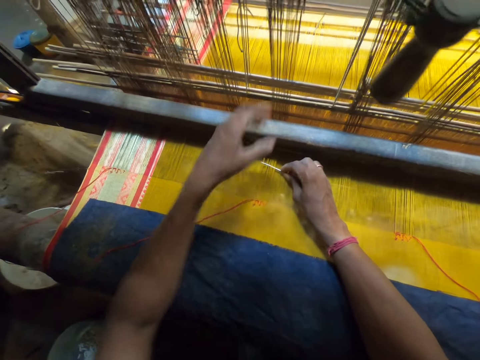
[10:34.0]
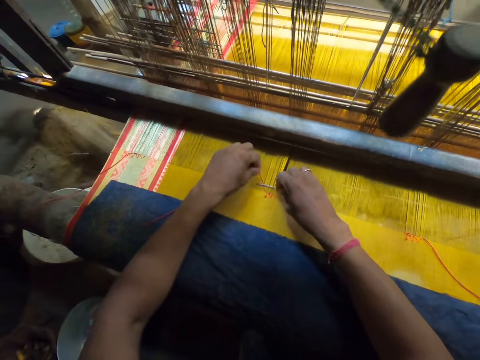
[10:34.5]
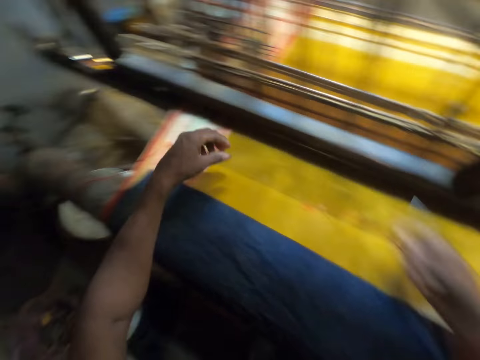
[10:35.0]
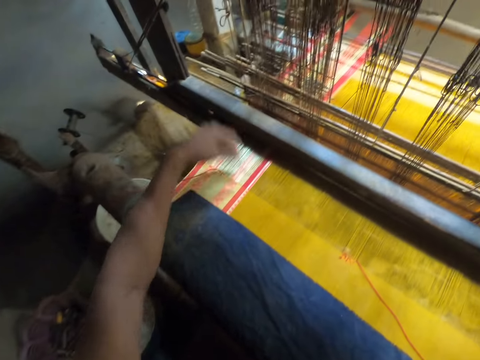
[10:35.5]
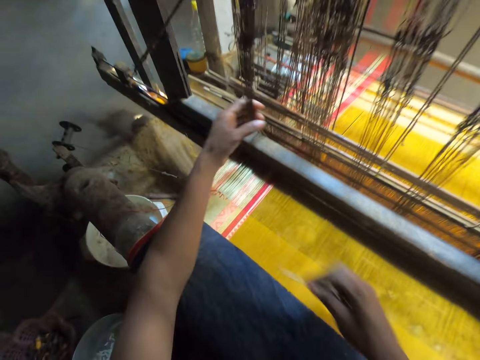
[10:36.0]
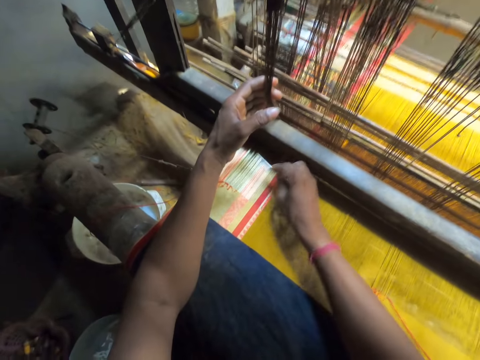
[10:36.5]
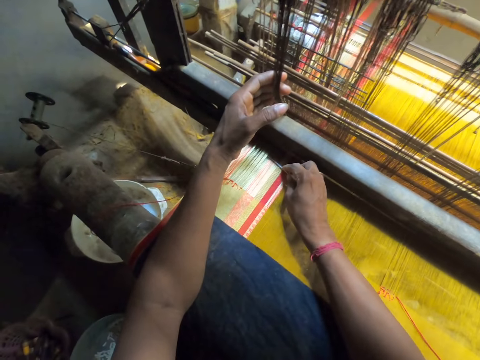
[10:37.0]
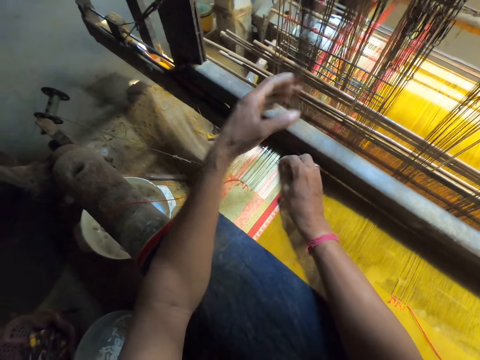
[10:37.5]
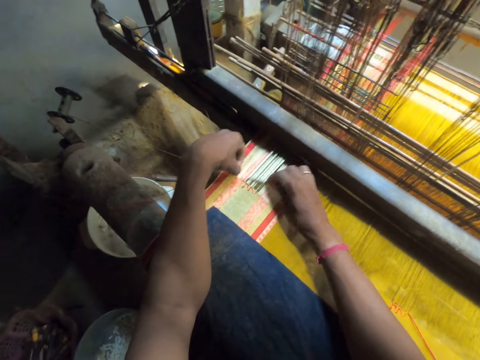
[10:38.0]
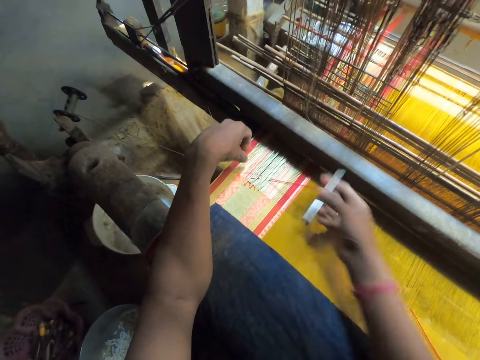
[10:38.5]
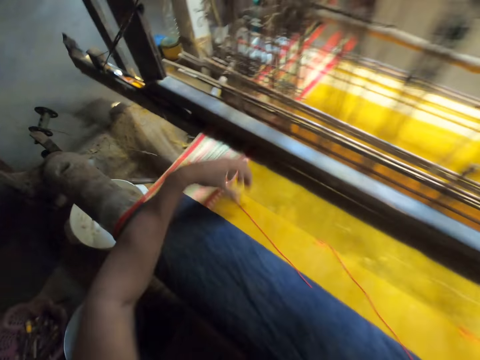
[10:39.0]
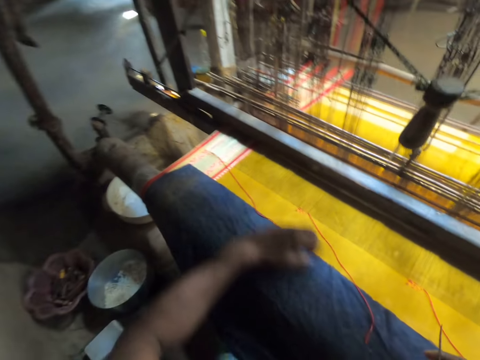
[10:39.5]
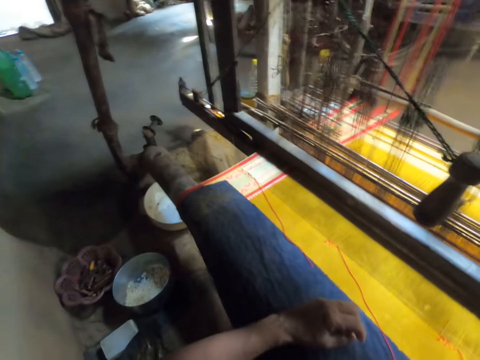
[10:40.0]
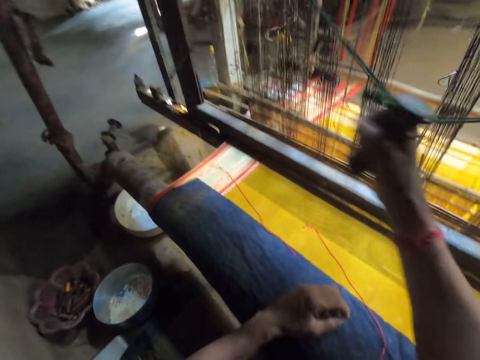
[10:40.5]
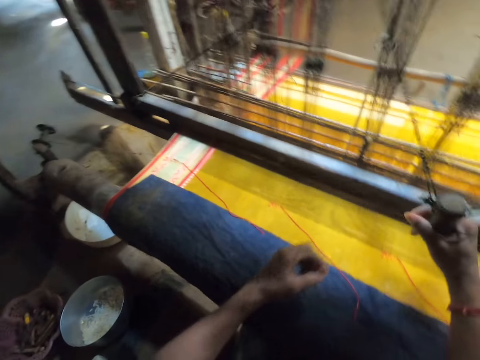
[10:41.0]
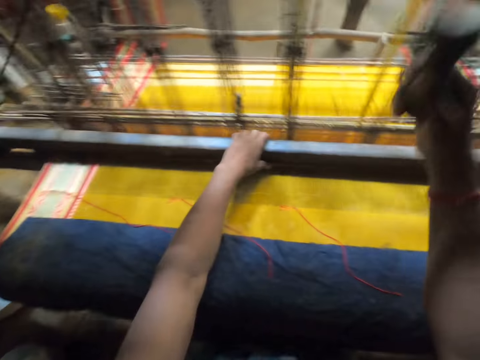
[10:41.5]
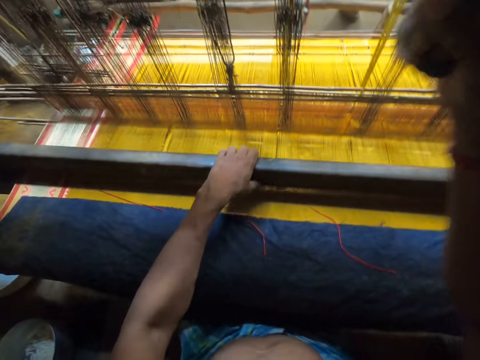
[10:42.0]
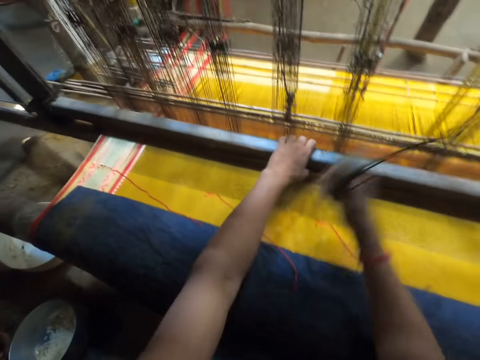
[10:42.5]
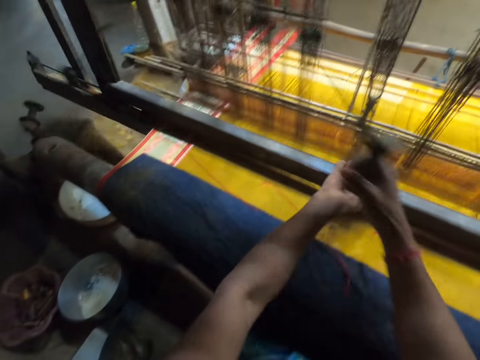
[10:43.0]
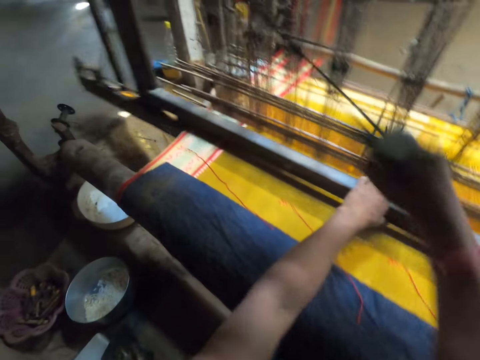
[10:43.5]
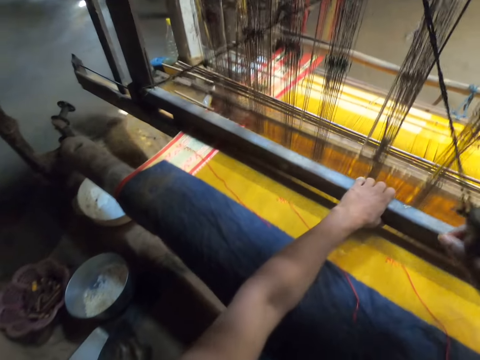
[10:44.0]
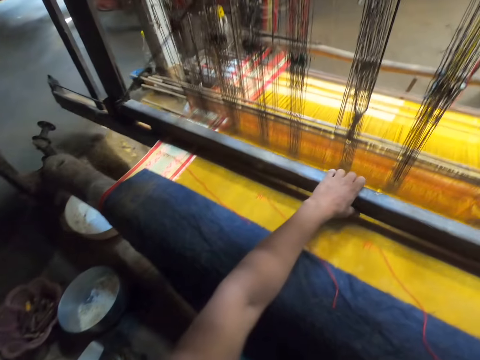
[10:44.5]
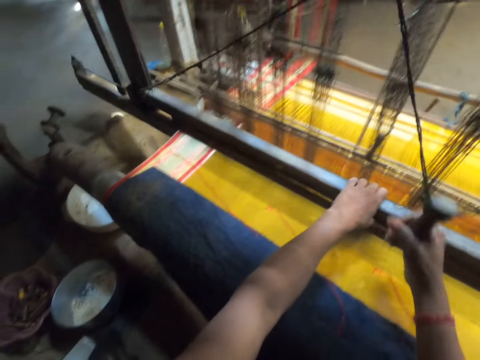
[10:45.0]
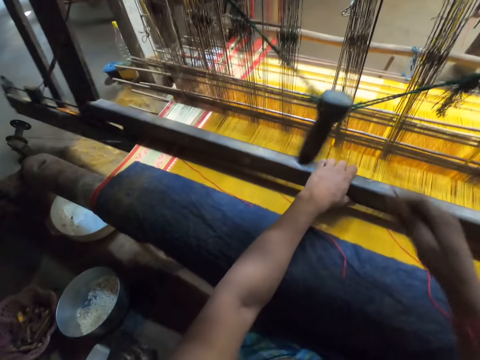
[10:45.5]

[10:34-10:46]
The camera wearer picks up a thread with his left hand. He fixes the thread from his left hand into the warp with the needle in his right hand. He pulls a weaving needle. He hits the fabric with his left hand. He pulls a yarn with his left hand. He holds the heddles. He hits the fabric with the needle in his right hand. He puts the needle into the warp with his right hand. He picks up the thread with his left hand. He fixes the thread from his left hand into the warp with the needle in his right hand. He pulls the weaving needle. He pulls a pull cord with his right hand. He weaves the fabric with a loom. He pulls the pull cord with his right hand again.

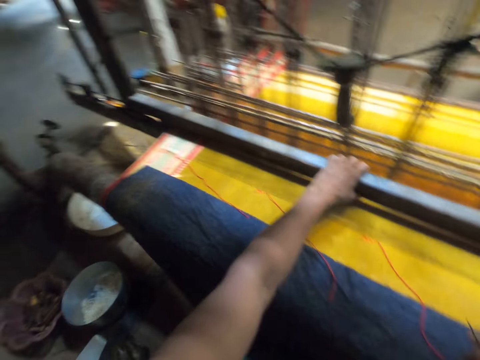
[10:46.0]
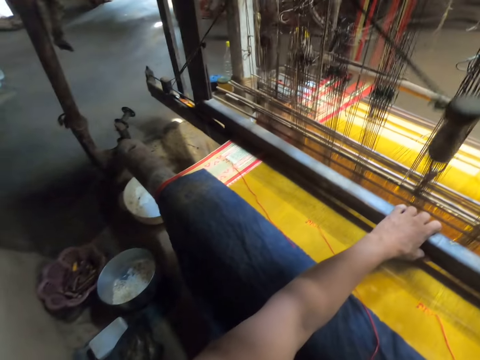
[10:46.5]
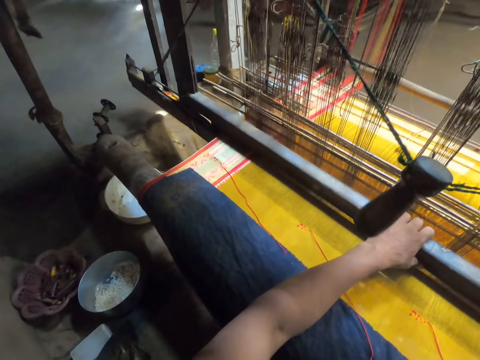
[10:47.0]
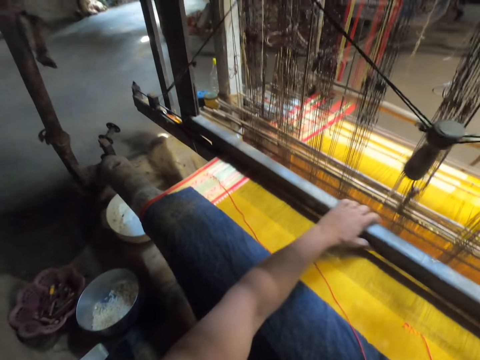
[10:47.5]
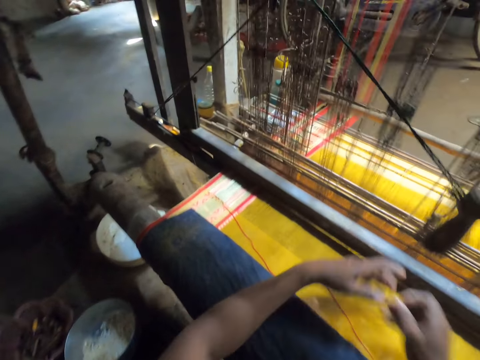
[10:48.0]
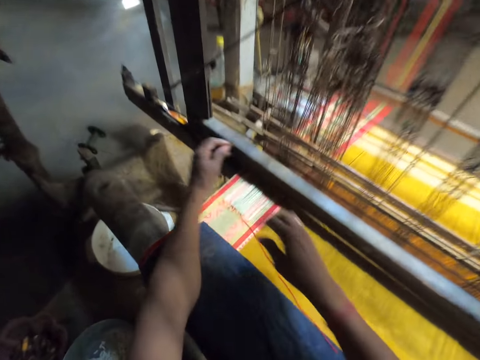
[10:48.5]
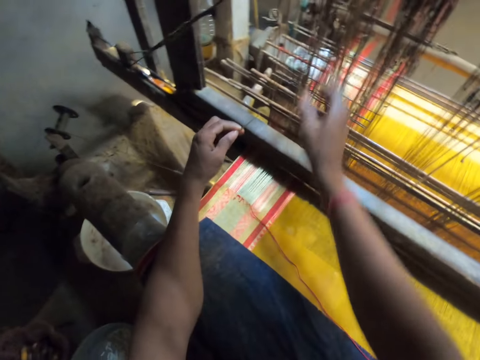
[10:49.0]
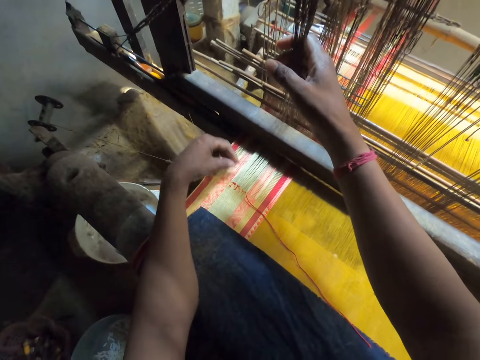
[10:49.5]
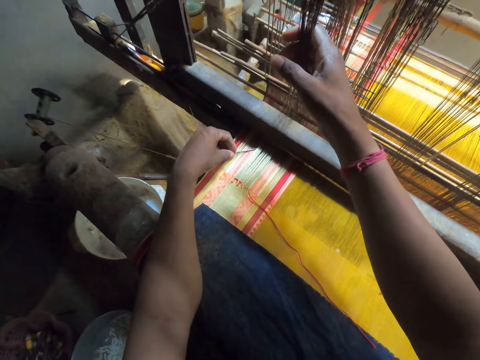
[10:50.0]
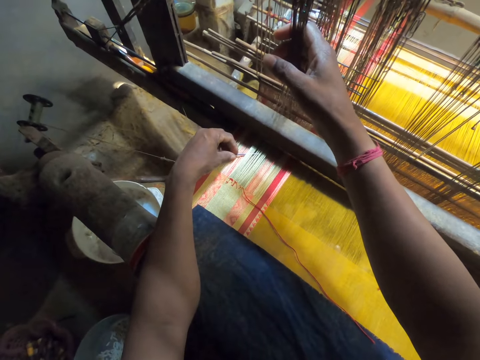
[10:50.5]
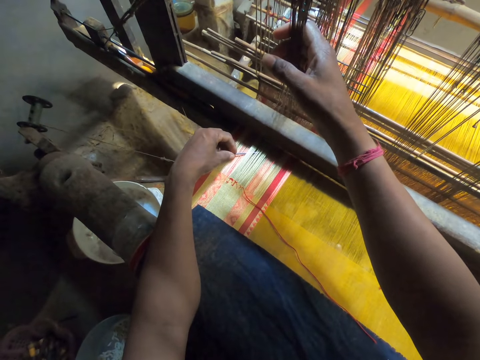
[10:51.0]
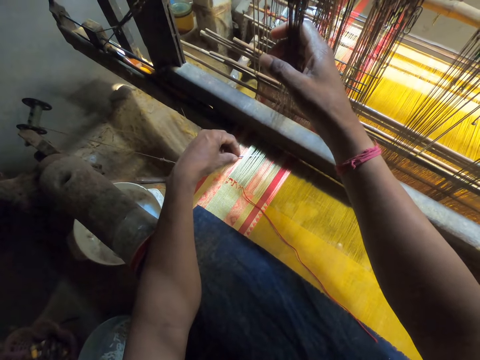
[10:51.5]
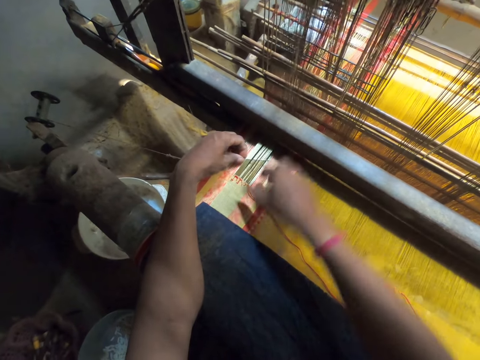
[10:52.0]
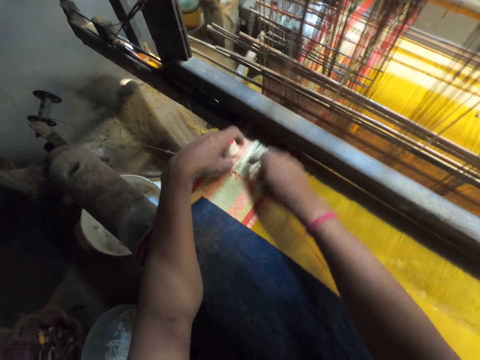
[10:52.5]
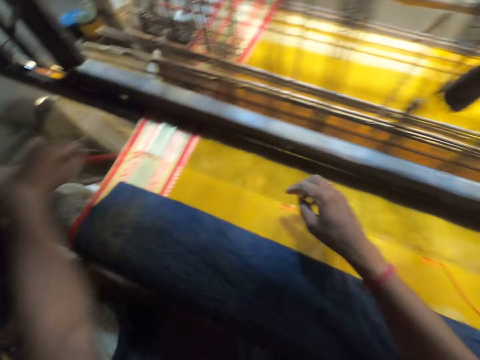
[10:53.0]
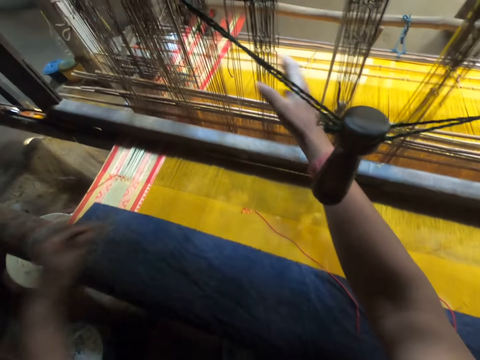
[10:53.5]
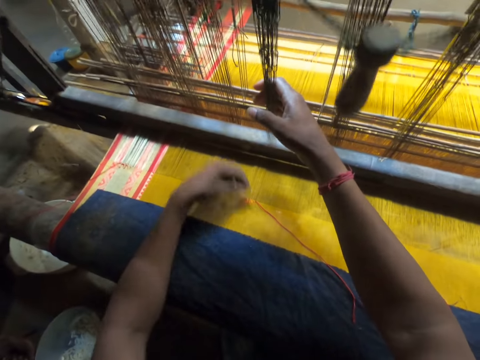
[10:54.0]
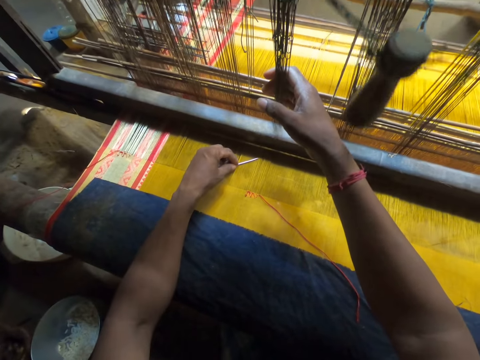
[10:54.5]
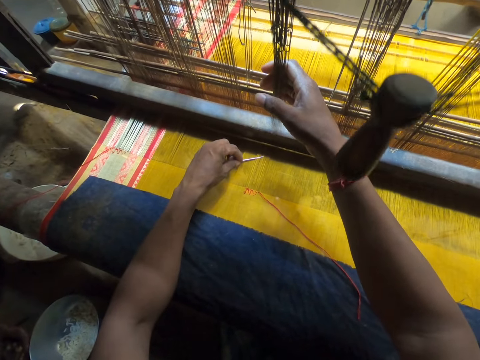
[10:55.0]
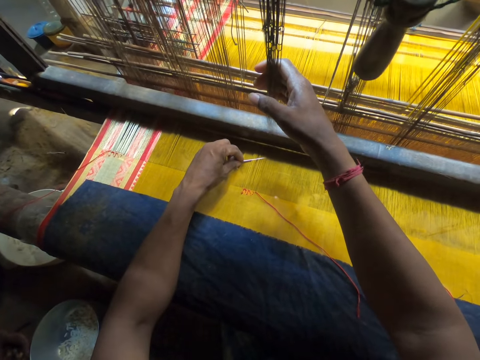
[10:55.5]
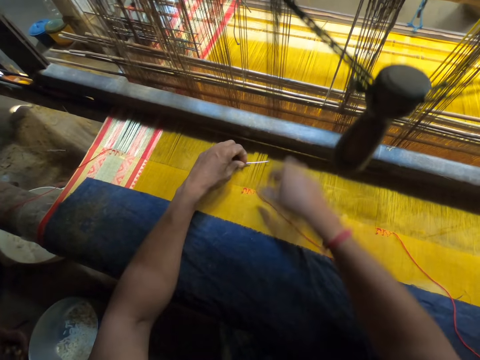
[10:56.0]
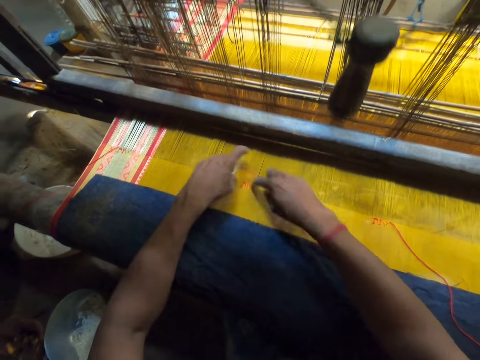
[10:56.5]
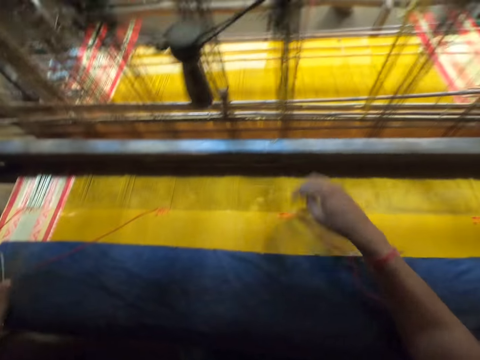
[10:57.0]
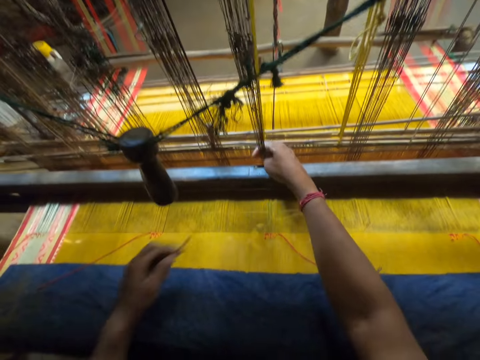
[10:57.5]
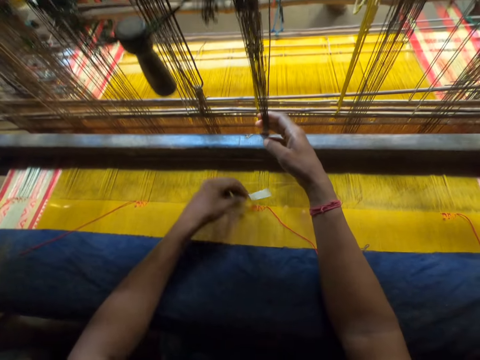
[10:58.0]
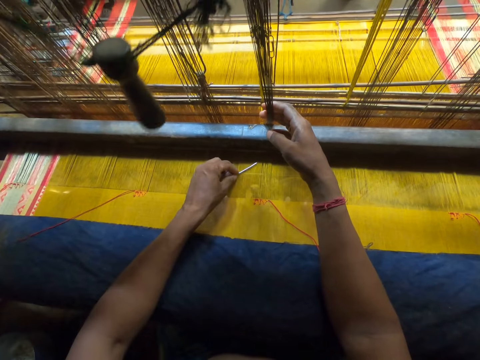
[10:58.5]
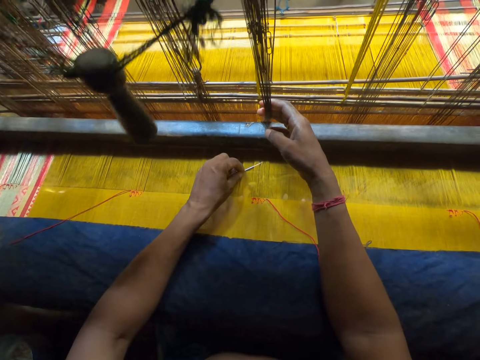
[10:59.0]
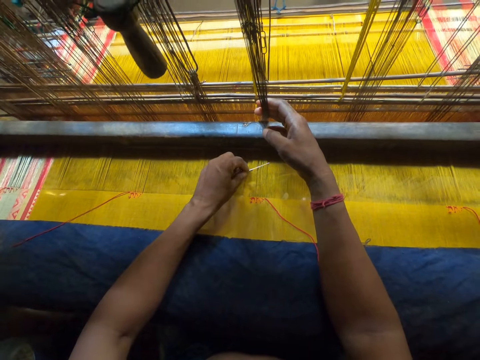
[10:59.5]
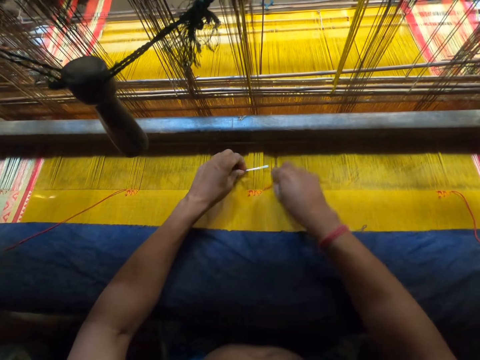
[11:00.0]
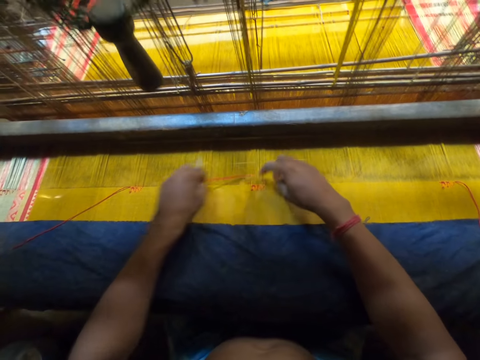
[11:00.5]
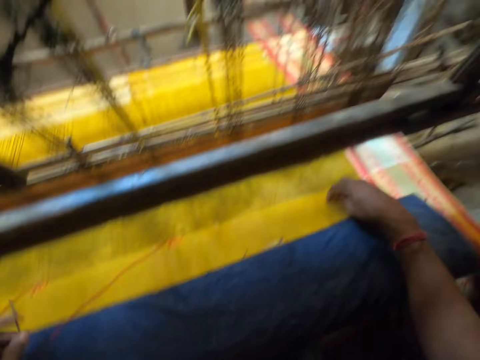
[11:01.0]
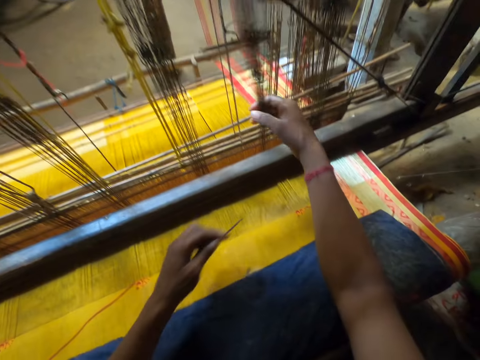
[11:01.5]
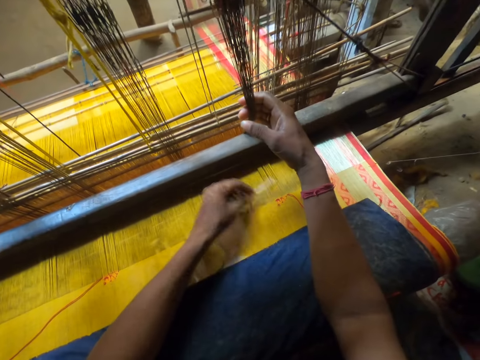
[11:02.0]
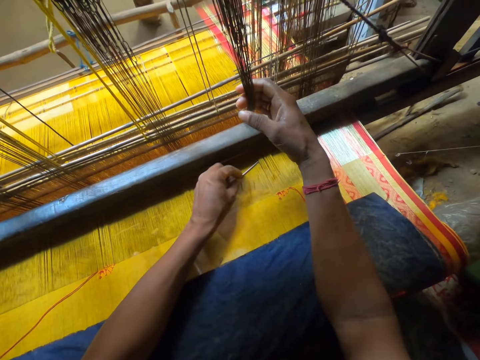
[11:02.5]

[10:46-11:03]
The camera wearer passes the needle from his right hand to his left hand. He hits the fabric with his right hand. He pulls a yarn with his right hand. He hits the fabric with the needle in his left hand. He holds the heddles. He puts the needle into the warp with his left hand. He picks up a thread with his right hand. He fixes the thread from his right hand into the warp with the needle in his left hand. He pulls a weaving needle. He hits the fabric with his right hand. He pulls the yarn with his right hand. He hits the fabric with the needle in his left hand. He holds the heddles. He puts the needle into the warp with his left hand. He picks up the thread with his right hand. He fixes the thread from his right hand into the warp with the needle in his left hand. He pulls the weaving needle. He hits the fabric with his right hand. He pulls the yarn with his right hand. He holds the heddles. He hits the fabric with the needle in his left hand. He puts the needle into the warp with his left hand. He picks up the thread with his right hand. He fixes the thread from his right hand into the warp with the needle in his left hand. He pulls the weaving needle. He hits the fabric with his right hand. He pulls the yarn with his right hand. He holds the heddles. He hits the fabric with the needle in his left hand. He puts the needle into the warp with his left hand.
